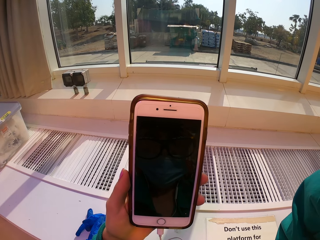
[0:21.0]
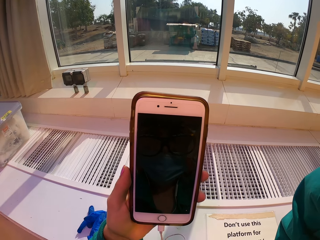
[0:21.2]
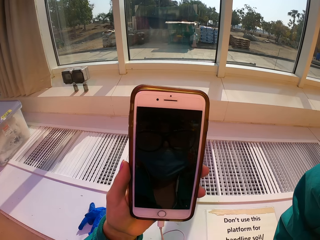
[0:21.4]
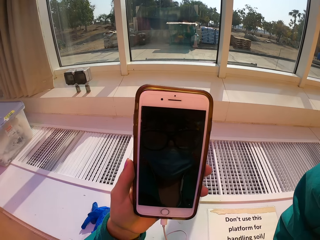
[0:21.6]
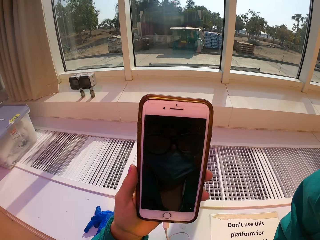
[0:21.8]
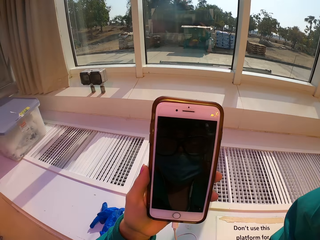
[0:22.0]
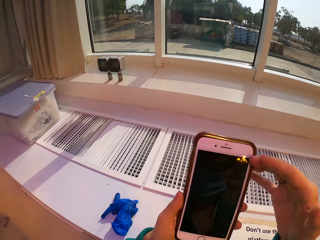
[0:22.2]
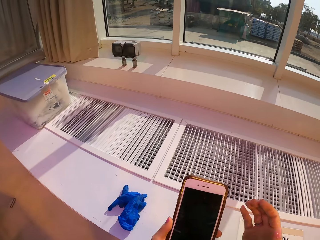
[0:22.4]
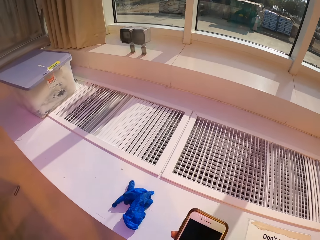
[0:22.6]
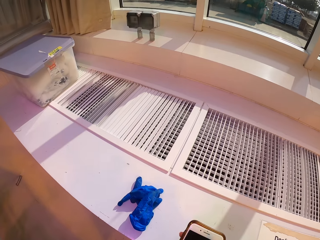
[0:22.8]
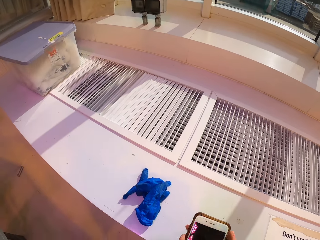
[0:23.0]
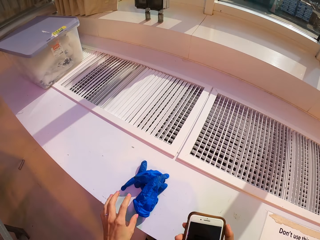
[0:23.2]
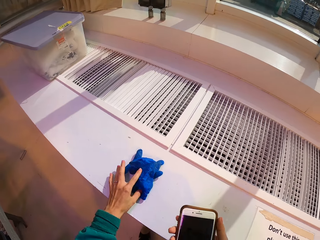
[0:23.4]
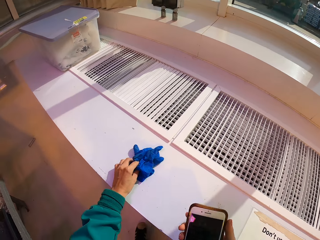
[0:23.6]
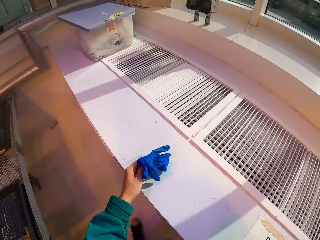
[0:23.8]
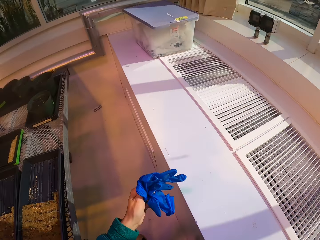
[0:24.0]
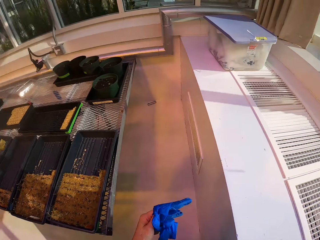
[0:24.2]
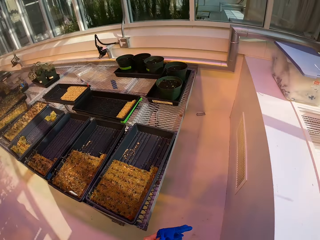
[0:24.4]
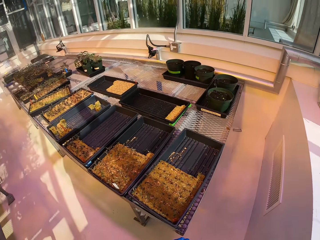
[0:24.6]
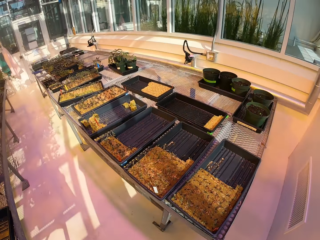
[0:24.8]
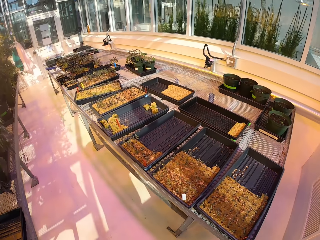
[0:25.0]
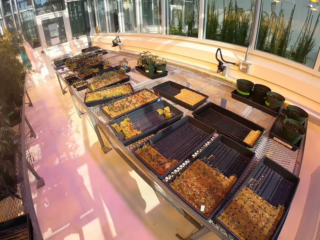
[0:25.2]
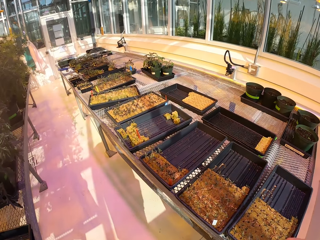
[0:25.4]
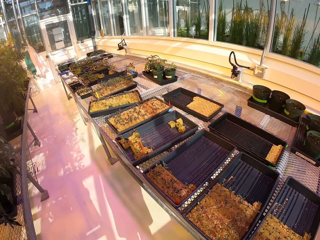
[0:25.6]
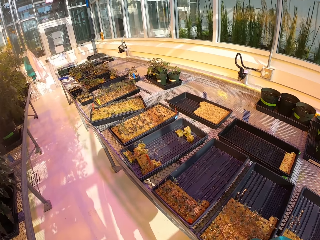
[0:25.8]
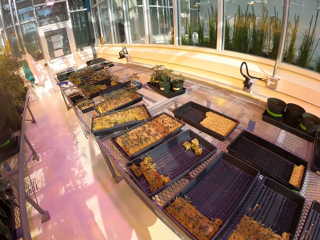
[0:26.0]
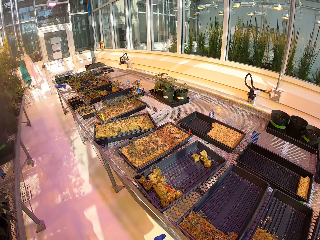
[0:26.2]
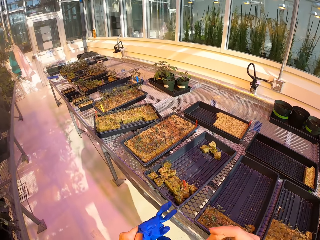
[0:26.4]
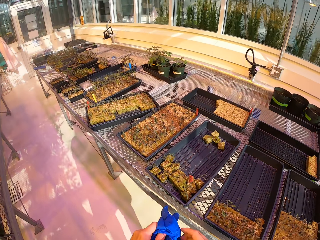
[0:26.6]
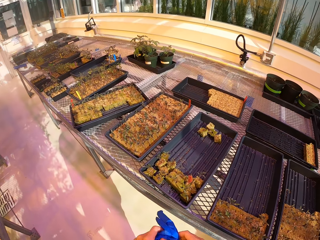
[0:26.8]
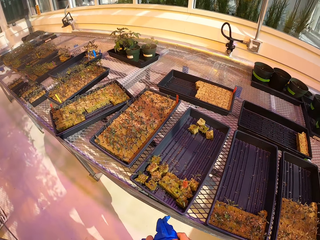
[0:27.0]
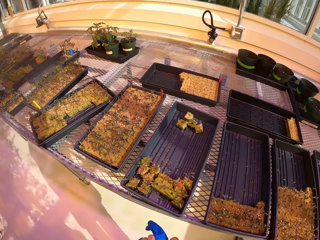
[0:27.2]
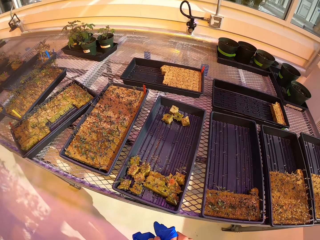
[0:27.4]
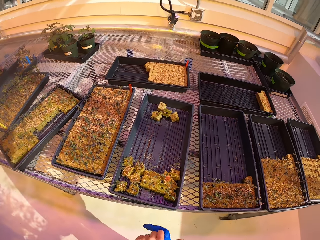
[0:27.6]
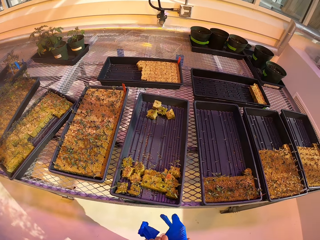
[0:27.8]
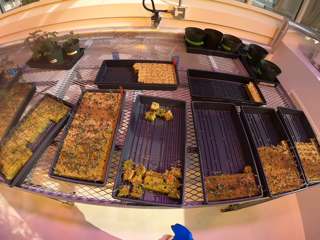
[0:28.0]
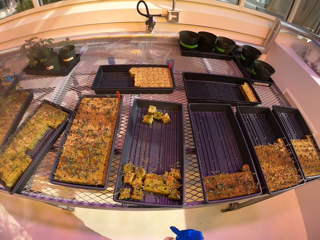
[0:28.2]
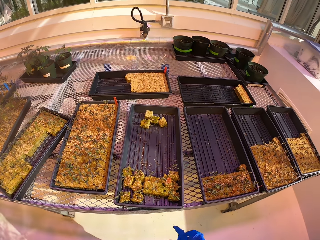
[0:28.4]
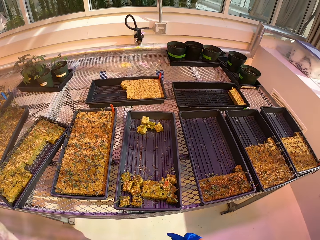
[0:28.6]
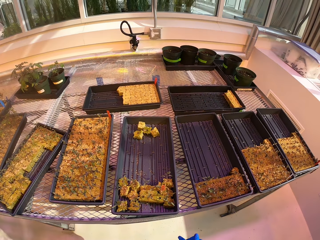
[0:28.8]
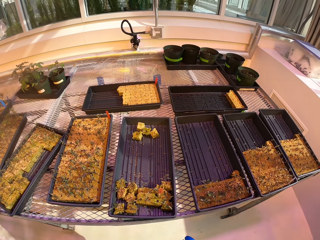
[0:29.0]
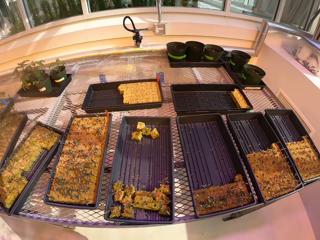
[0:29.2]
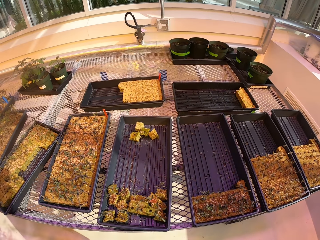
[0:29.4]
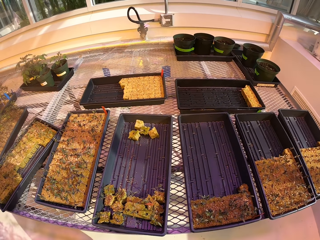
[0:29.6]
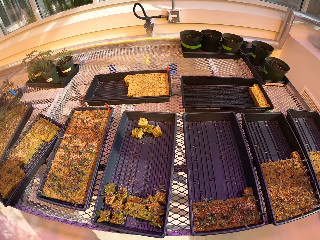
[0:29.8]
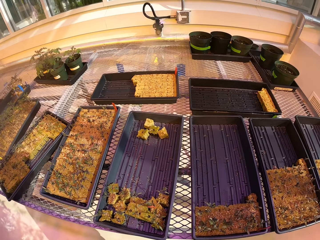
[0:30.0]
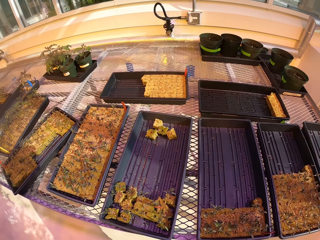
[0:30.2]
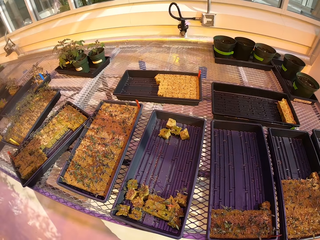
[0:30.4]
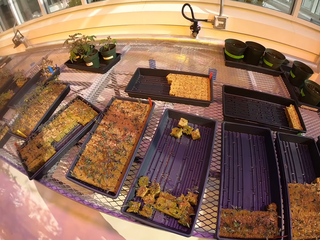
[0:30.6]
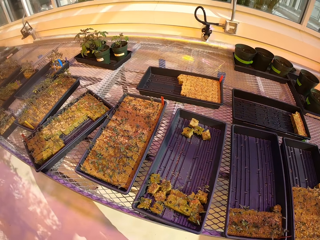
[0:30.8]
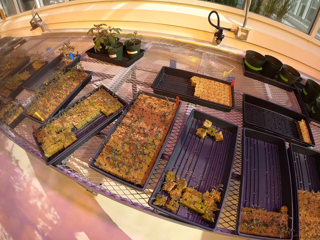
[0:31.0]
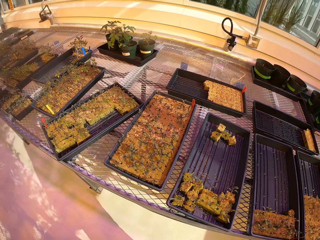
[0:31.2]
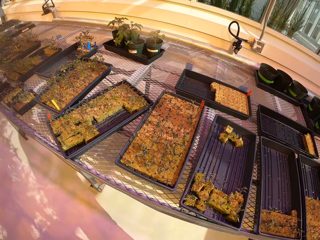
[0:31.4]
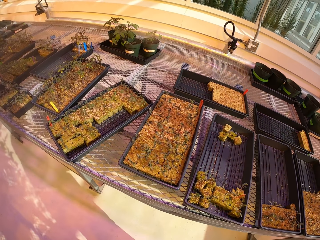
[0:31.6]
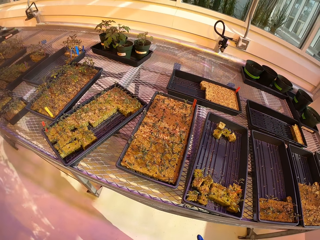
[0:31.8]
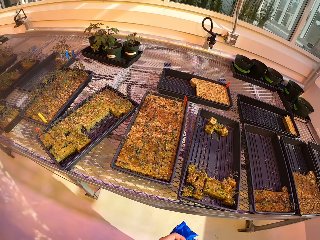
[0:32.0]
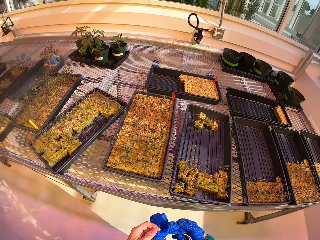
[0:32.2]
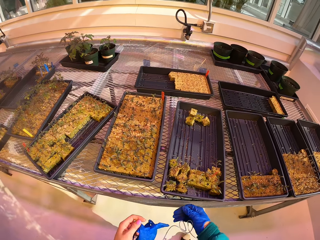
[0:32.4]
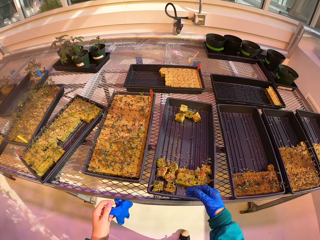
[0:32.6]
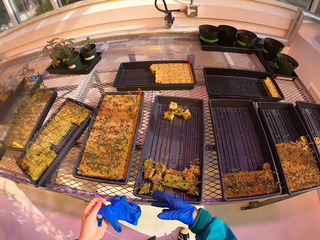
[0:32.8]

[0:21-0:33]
The camera wearer drops the mobile phone on the table. He picks up a glove from the table. He wears the gloves on his hands.

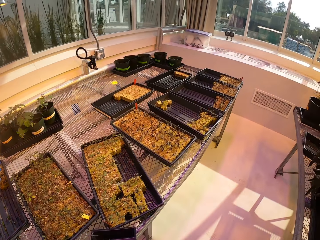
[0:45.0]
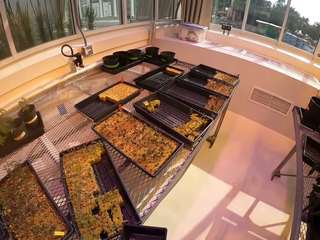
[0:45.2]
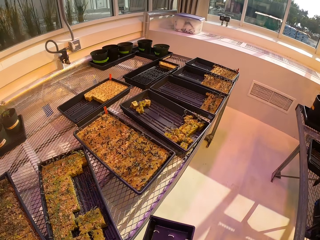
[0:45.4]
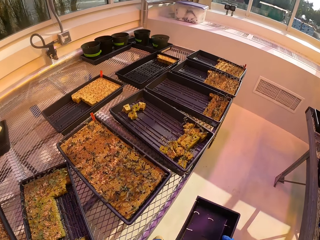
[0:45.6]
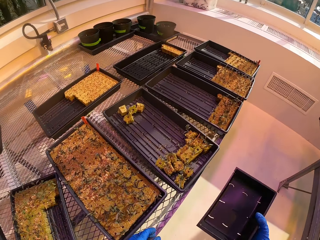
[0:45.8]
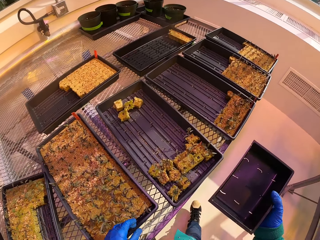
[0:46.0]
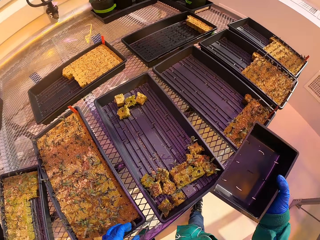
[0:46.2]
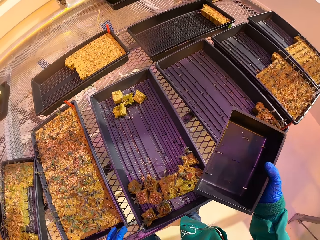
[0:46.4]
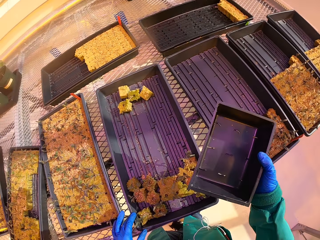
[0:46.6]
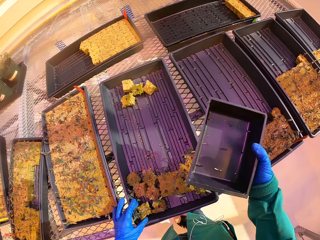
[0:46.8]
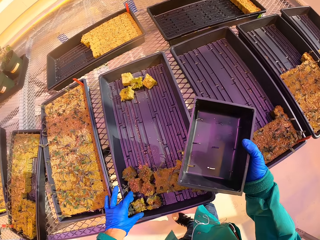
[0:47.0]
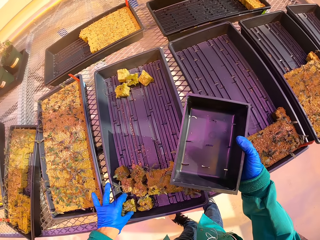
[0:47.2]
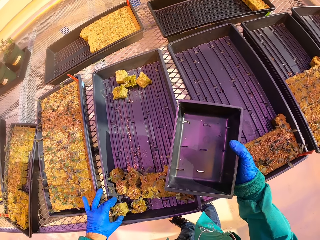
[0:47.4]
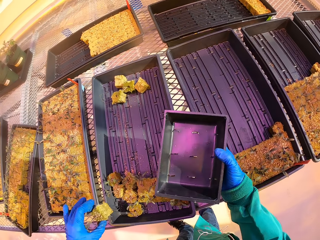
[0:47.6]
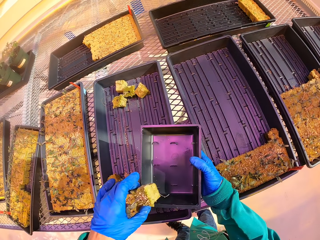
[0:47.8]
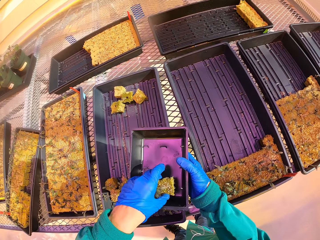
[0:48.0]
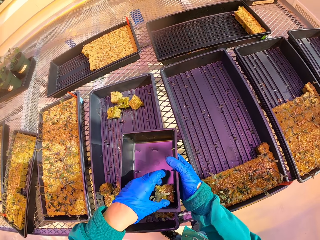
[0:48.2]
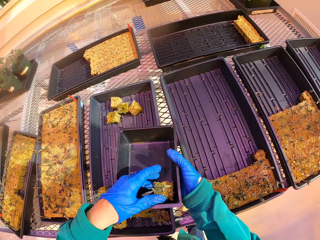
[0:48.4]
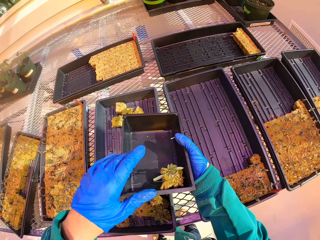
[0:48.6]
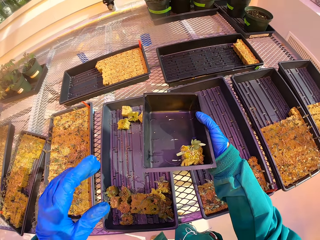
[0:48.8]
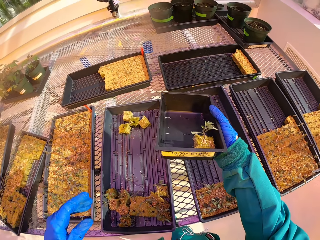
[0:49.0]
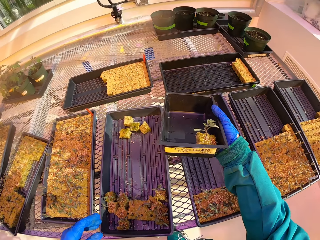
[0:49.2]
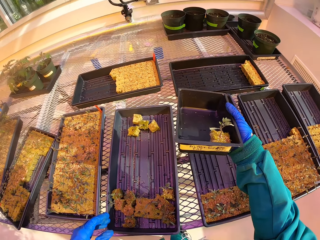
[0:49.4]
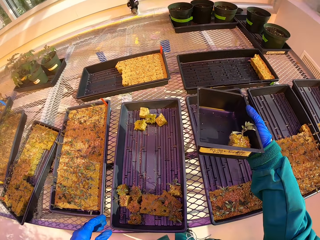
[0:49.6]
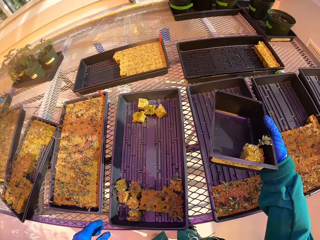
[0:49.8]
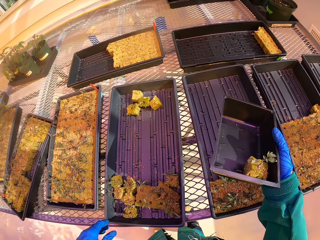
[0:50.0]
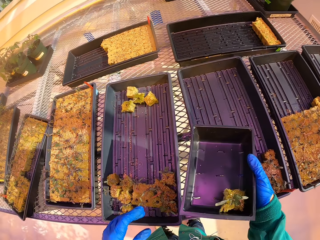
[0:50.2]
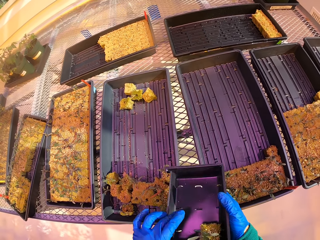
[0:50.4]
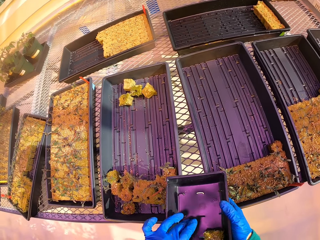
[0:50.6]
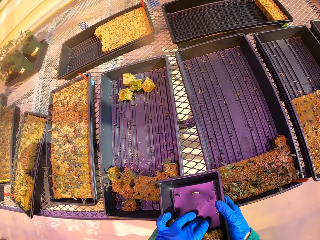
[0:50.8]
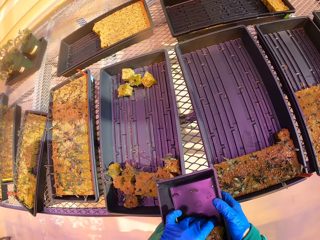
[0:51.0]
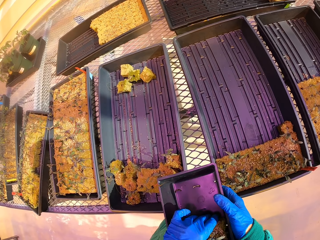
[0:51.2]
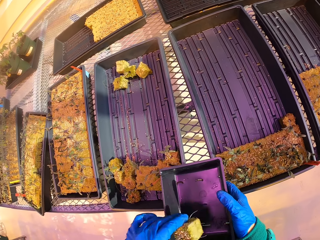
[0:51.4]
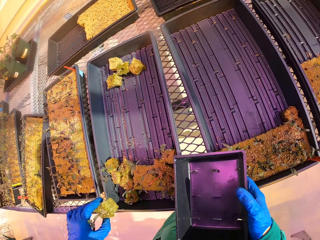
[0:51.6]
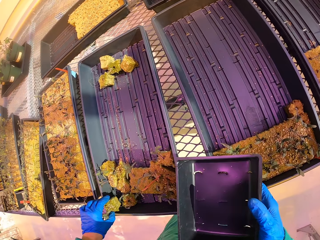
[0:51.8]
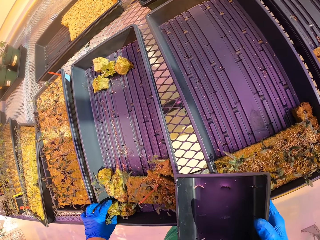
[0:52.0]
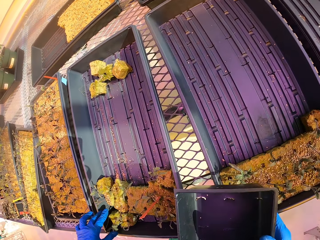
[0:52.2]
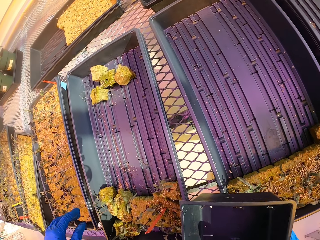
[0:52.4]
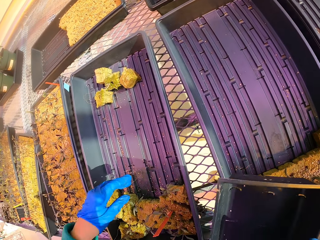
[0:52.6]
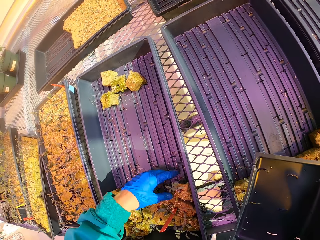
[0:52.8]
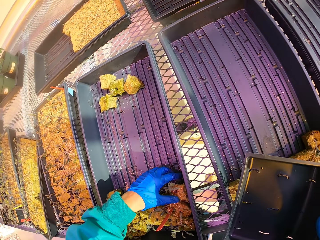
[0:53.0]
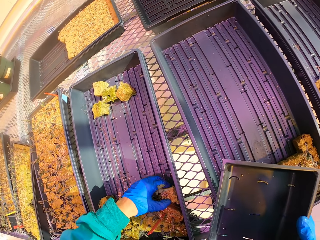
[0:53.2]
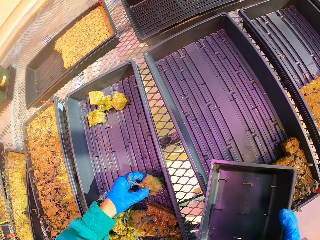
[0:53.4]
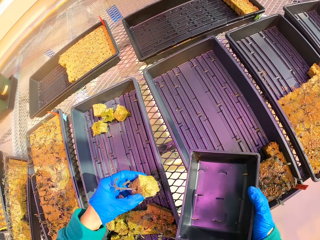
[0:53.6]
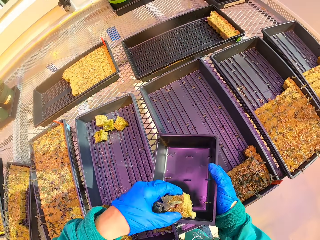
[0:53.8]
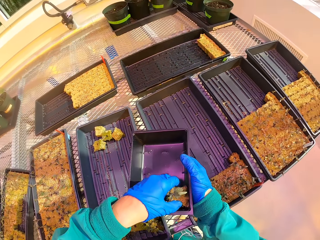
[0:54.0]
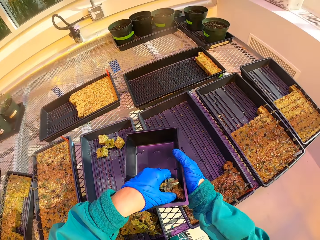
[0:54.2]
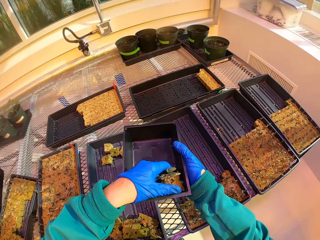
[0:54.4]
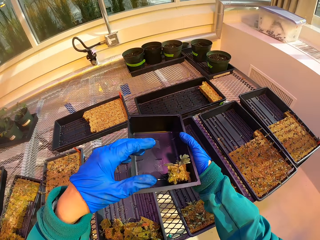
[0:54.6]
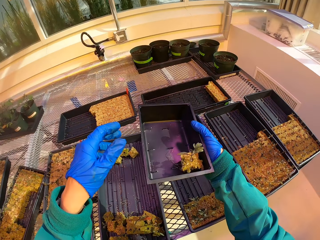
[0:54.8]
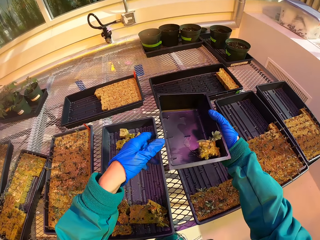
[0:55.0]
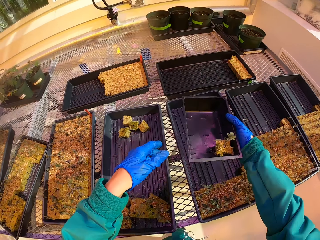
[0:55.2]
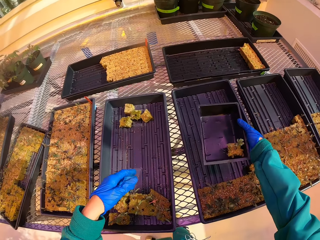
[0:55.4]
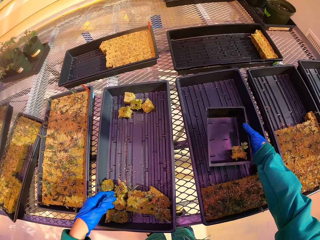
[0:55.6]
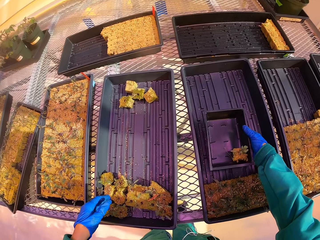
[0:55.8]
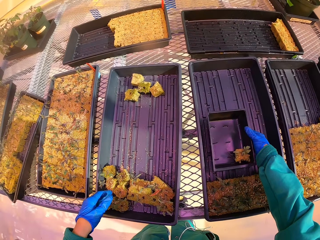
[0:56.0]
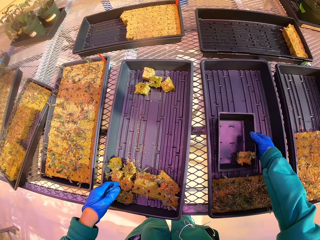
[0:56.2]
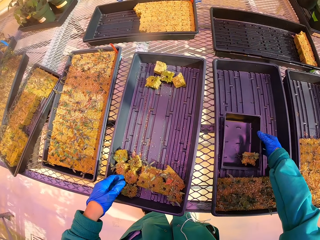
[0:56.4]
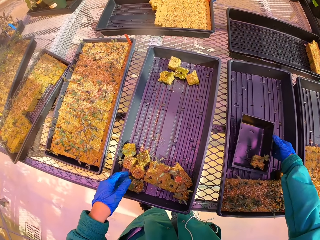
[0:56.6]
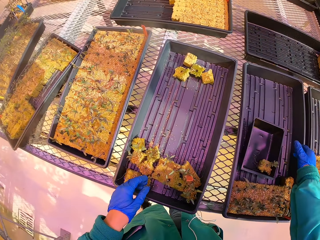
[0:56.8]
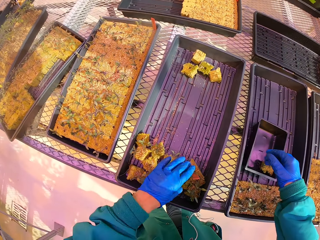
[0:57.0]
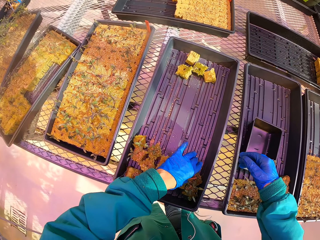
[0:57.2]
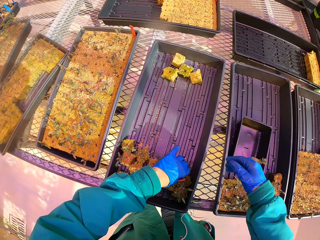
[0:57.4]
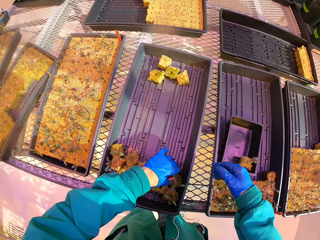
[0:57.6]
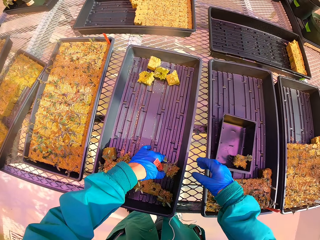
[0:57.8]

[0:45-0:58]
The camera wearer picks a bowl from the table. They pick a tray. They put a plant in the bowl. They place plants in the tray. They put the plant in the tray from the bowl. They put the plant in the bowl. They drop the bowl in the tray.
